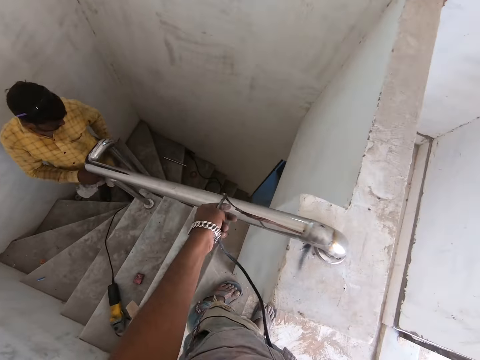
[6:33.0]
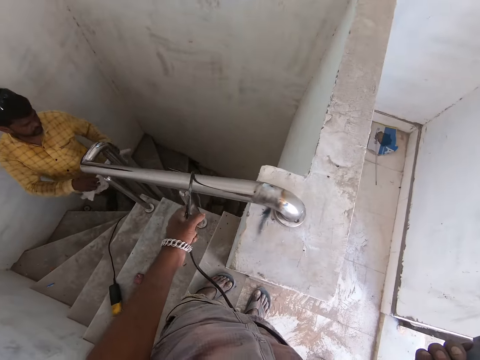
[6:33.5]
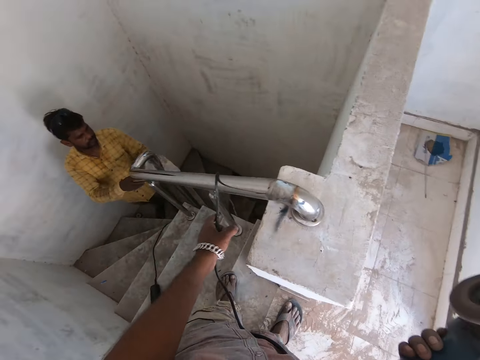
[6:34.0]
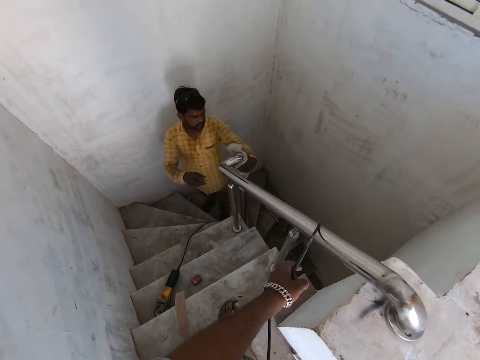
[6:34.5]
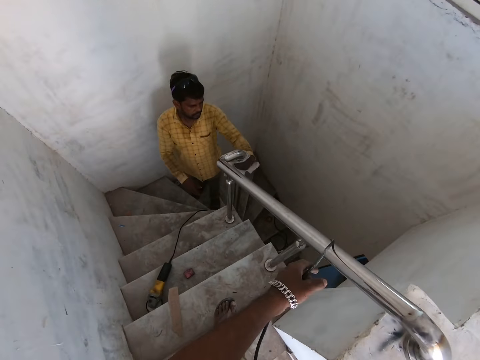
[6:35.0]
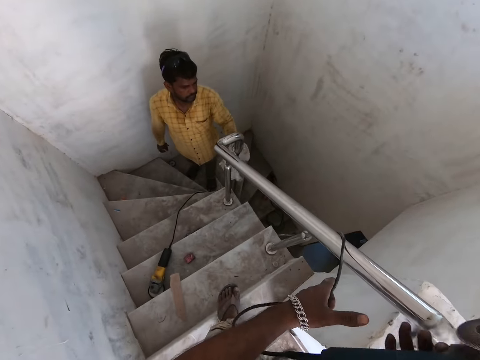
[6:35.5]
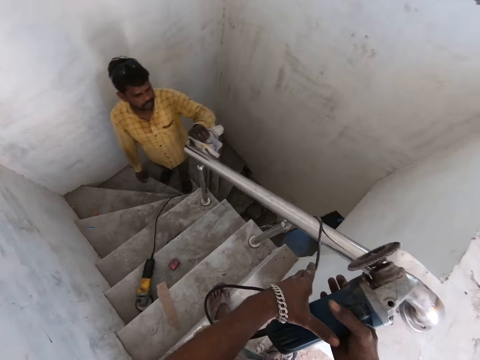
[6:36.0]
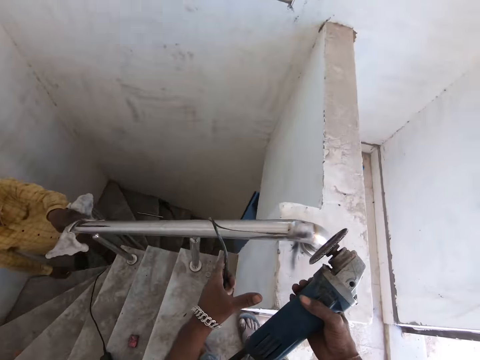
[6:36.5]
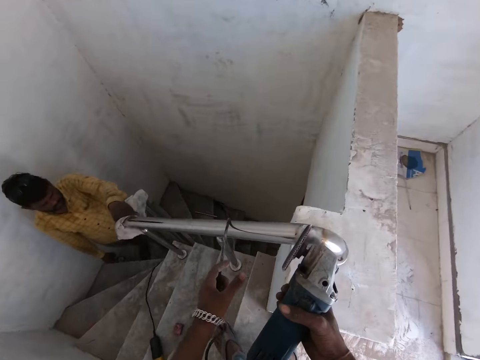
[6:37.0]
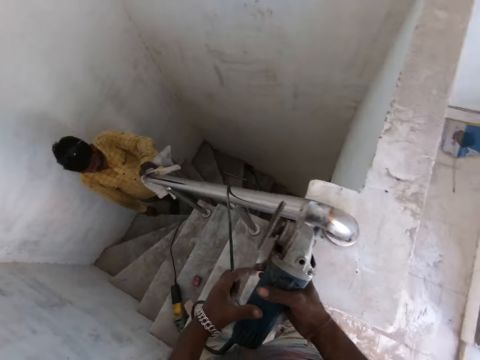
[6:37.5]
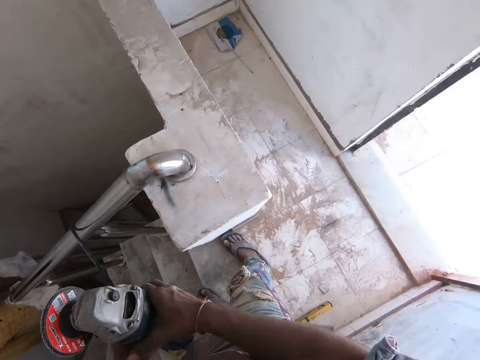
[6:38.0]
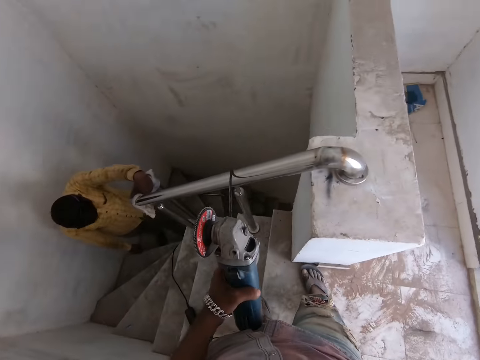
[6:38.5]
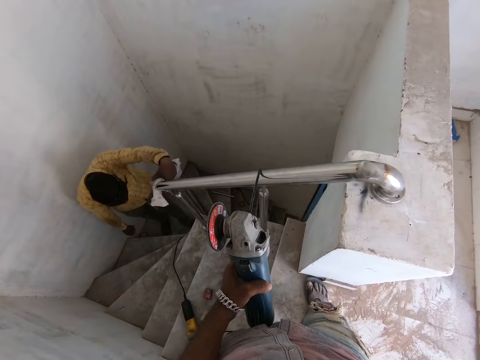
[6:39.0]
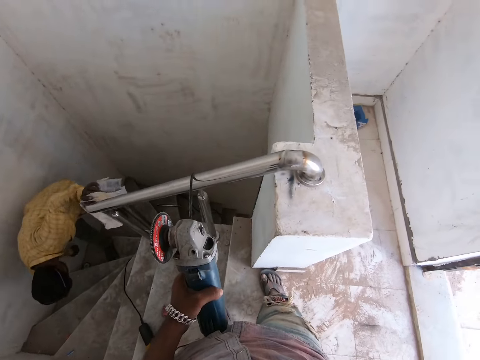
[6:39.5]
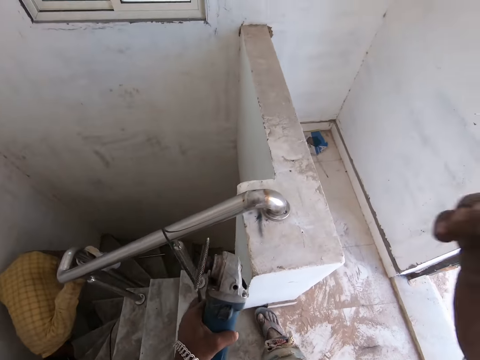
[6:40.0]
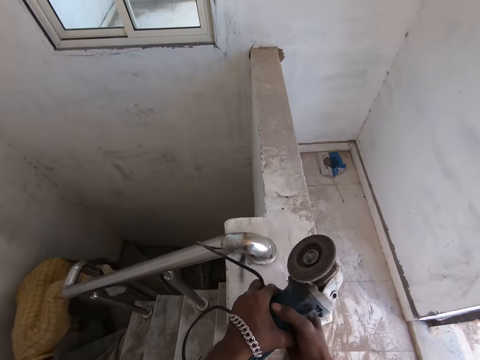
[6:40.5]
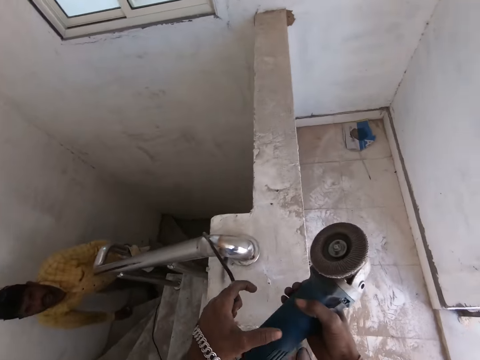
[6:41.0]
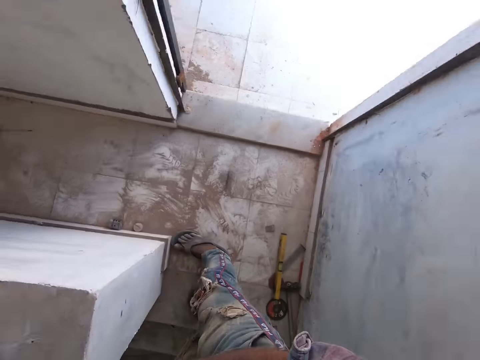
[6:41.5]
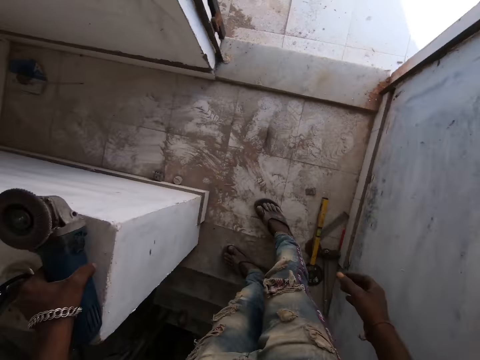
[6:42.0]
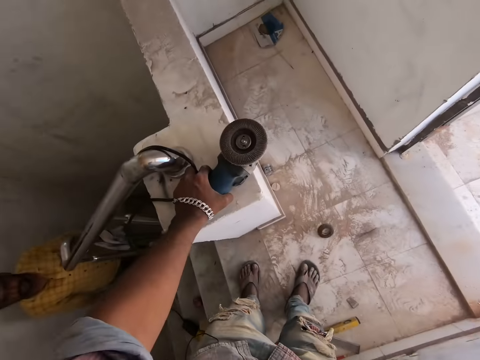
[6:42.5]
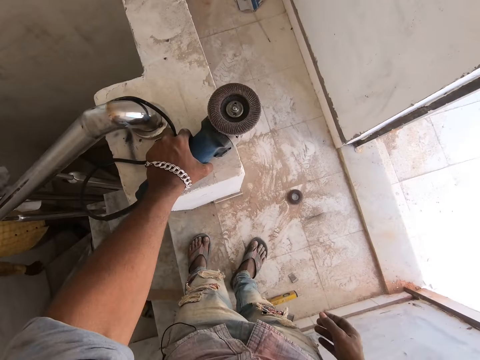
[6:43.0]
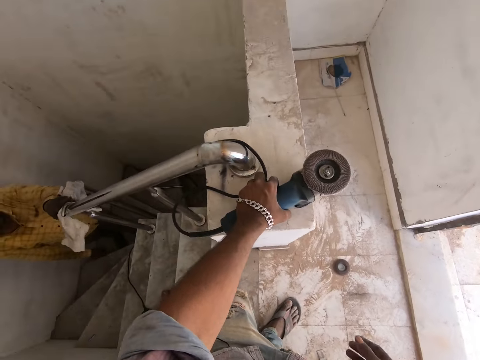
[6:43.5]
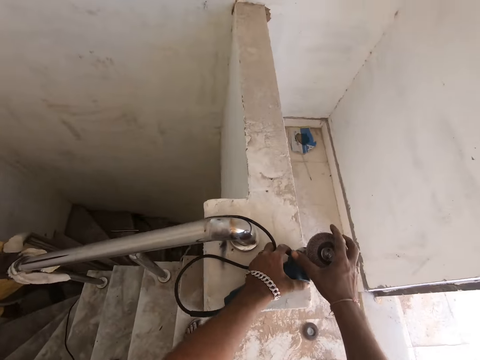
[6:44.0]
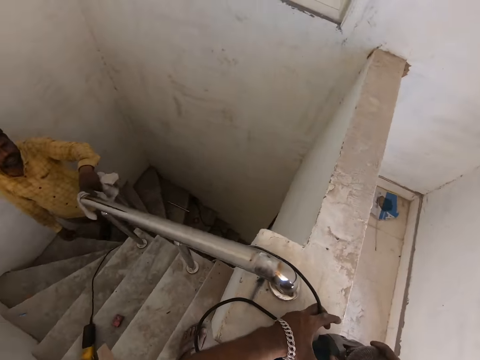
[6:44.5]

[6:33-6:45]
The man passes a white cloth from his right hand to his left hand. The camera wearer looks around the built house. The man wipes the aluminum bar with the white cloth in his left hand. The camera wearer looks around the built house again.

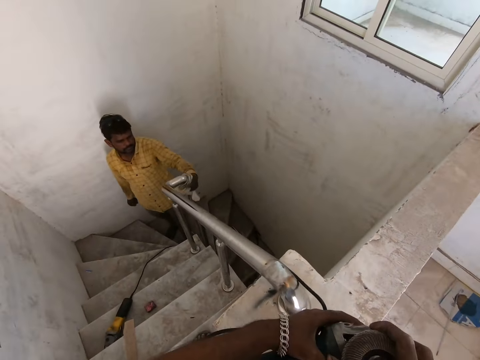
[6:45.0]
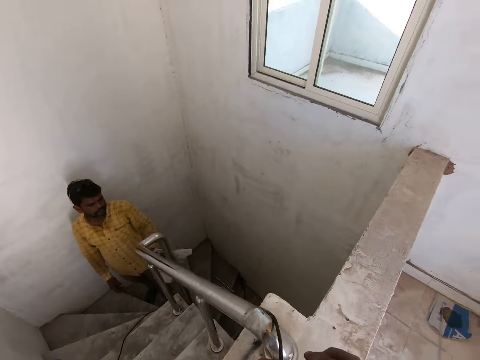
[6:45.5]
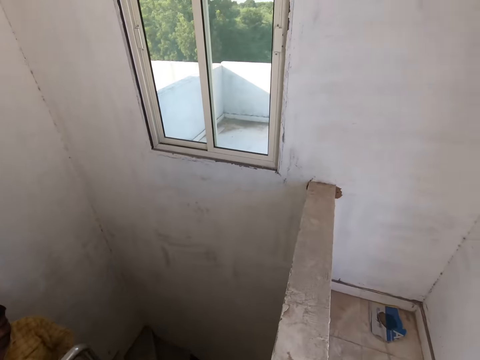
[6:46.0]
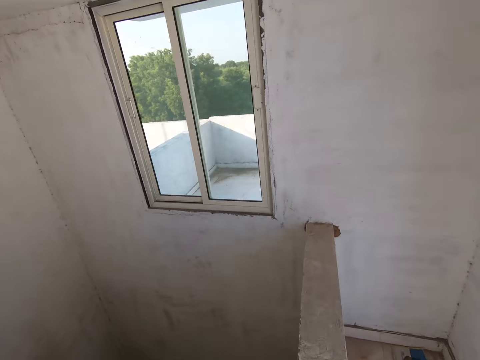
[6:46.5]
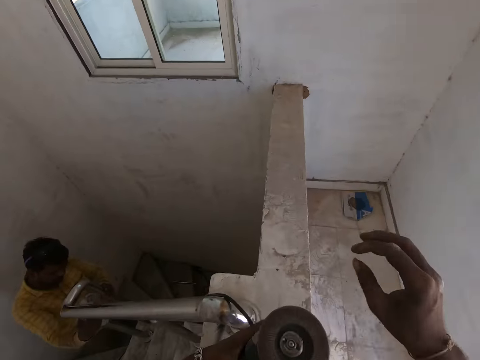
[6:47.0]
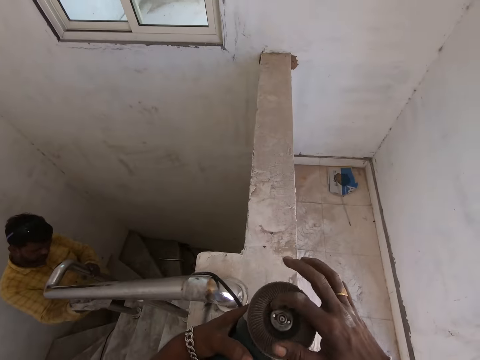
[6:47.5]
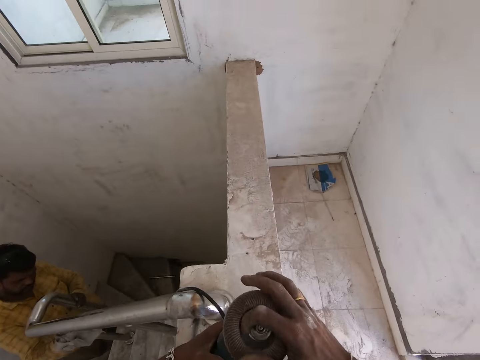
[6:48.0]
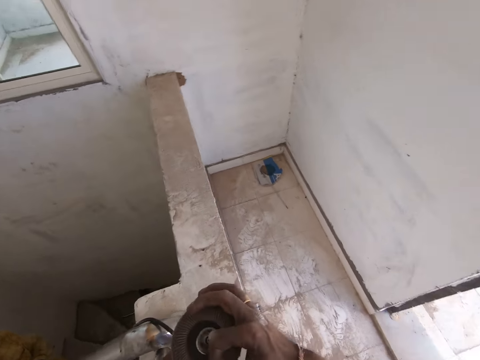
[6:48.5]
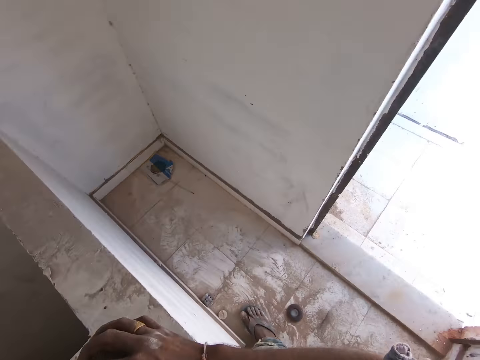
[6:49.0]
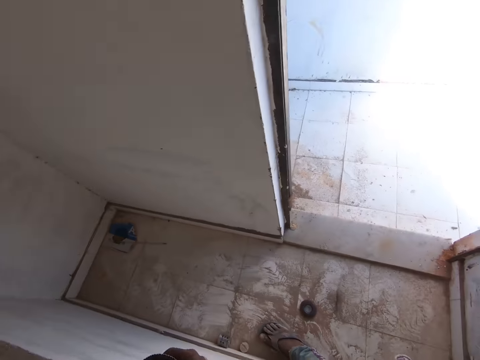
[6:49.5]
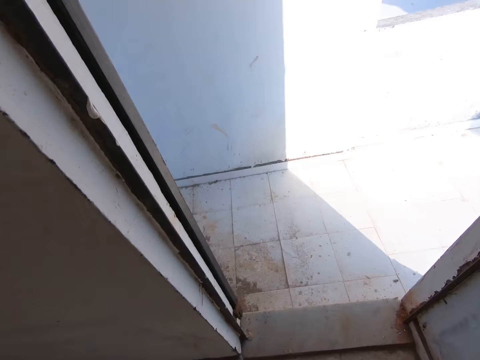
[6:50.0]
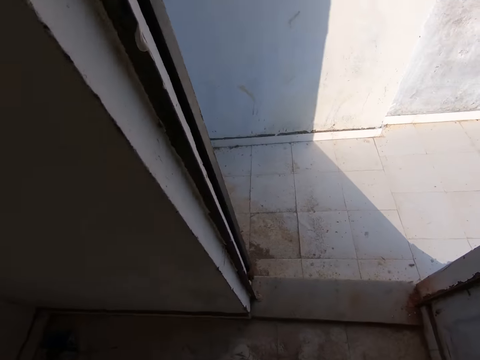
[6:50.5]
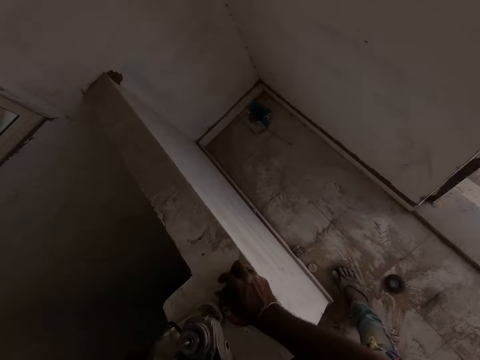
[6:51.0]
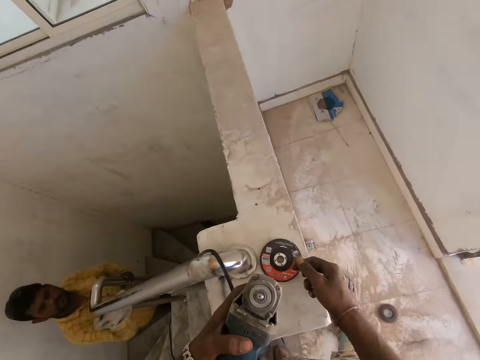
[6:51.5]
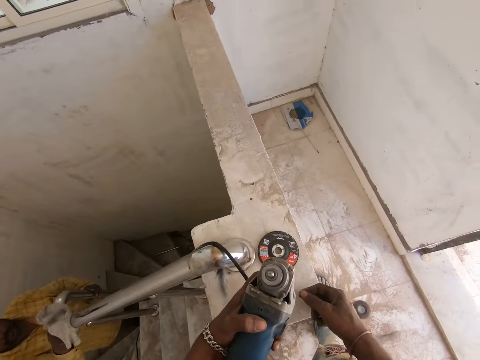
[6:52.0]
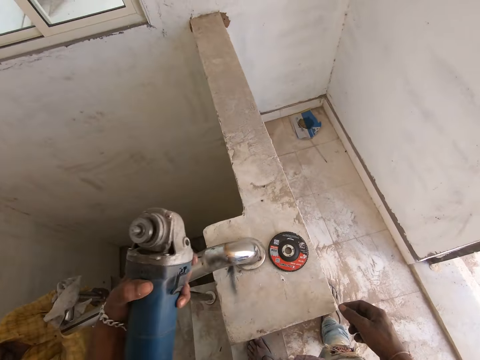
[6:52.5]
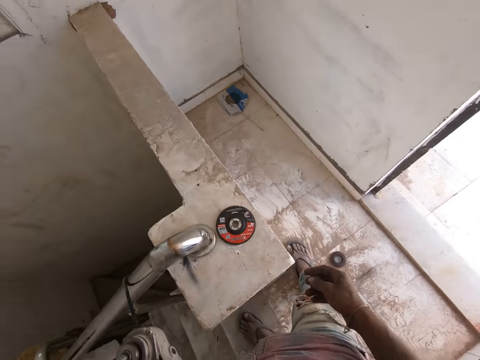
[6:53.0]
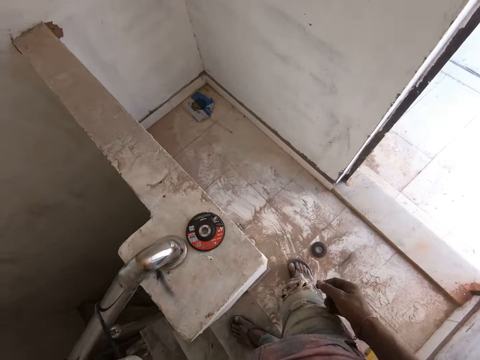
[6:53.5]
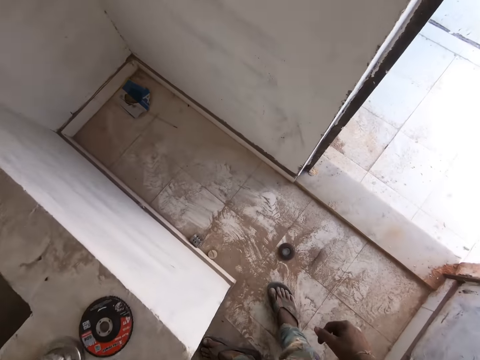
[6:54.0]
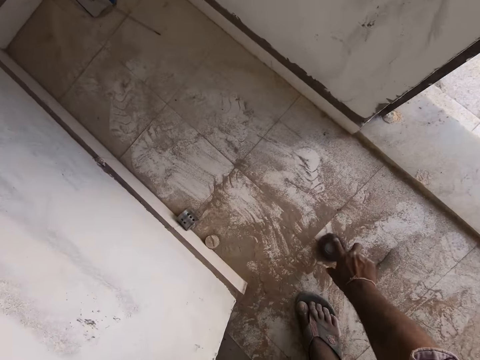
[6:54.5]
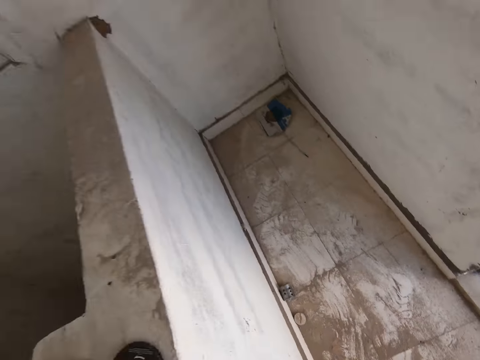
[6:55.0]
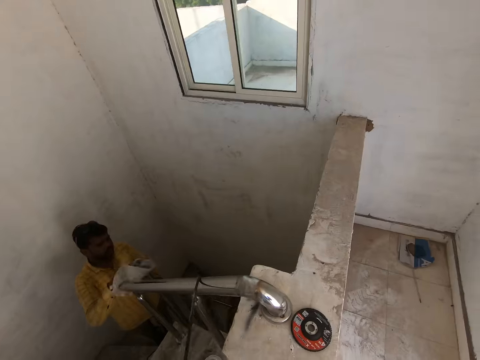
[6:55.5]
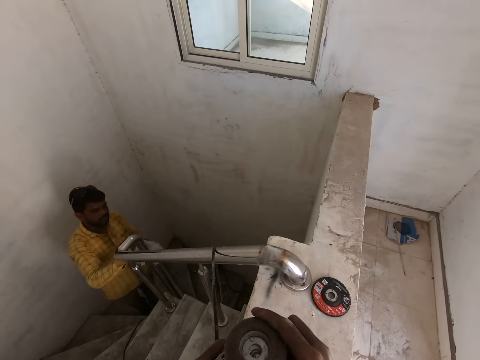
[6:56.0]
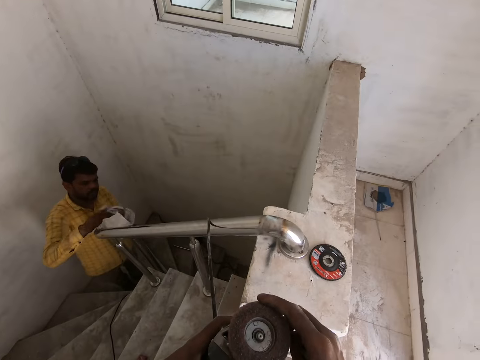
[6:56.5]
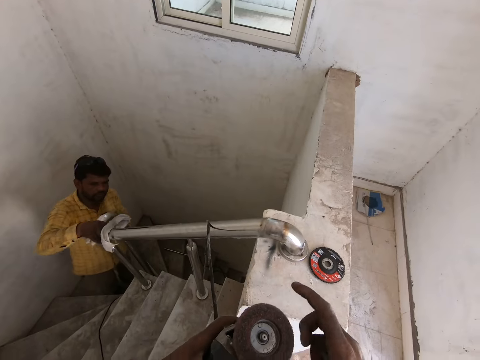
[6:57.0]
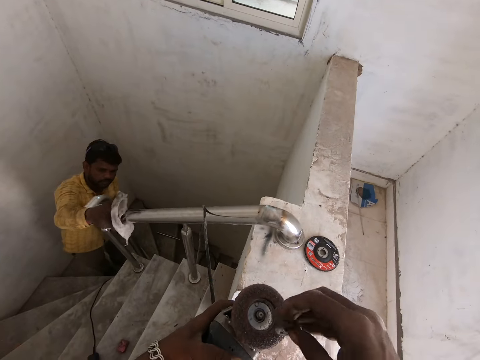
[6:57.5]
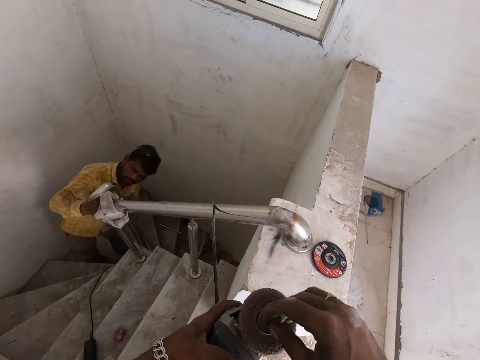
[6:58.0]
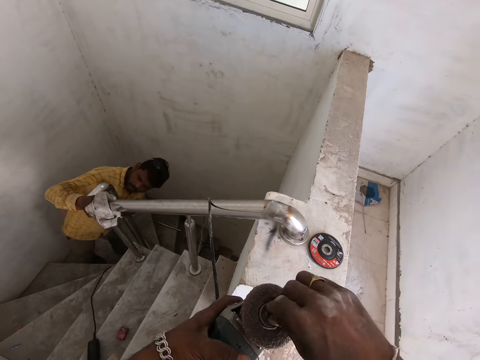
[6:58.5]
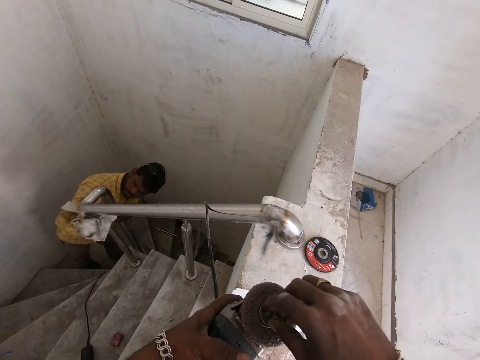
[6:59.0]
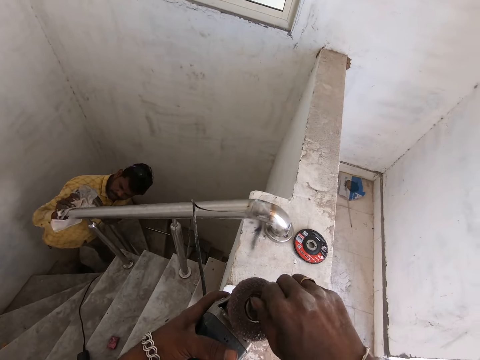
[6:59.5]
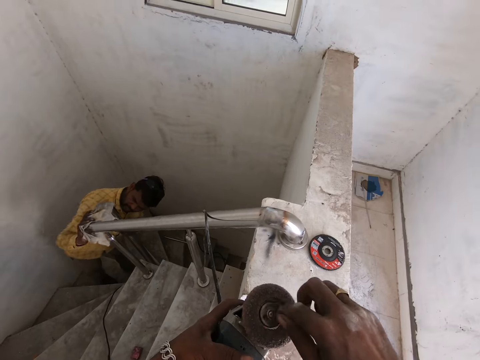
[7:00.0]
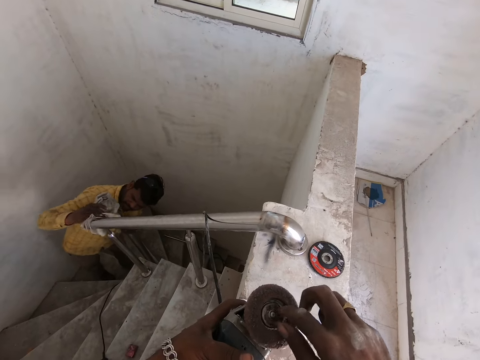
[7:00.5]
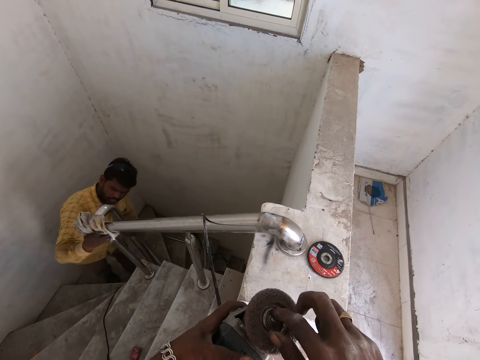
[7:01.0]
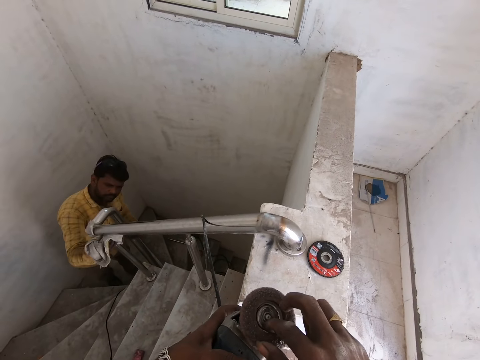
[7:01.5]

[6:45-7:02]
The man passes the white cloth from his left hand to his right hand. He wipes the aluminum bar with the white cloth in his right hand. The camera wearer loosens a disc on the angle grinder with his right hand. He opens the grinder. He spits phlegm from his mouth. He drops the disc in his right hand on a wall. He picks up a disc from the floor with his right hand. He attaches the disc in his right hand to the angle grinder.
